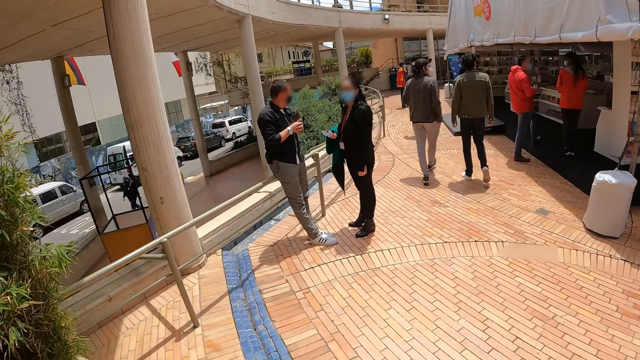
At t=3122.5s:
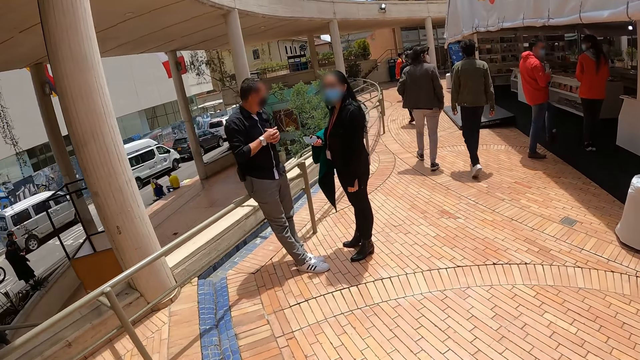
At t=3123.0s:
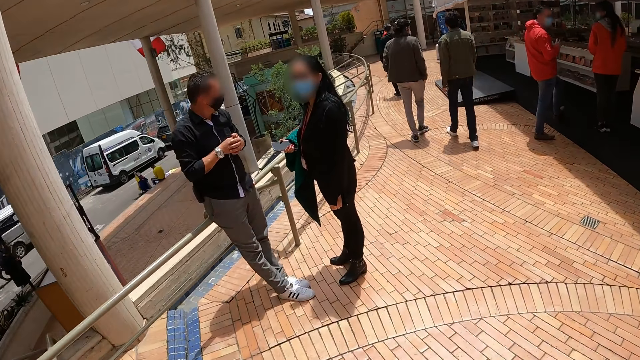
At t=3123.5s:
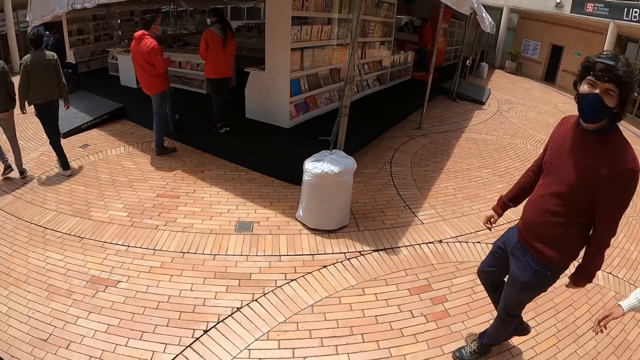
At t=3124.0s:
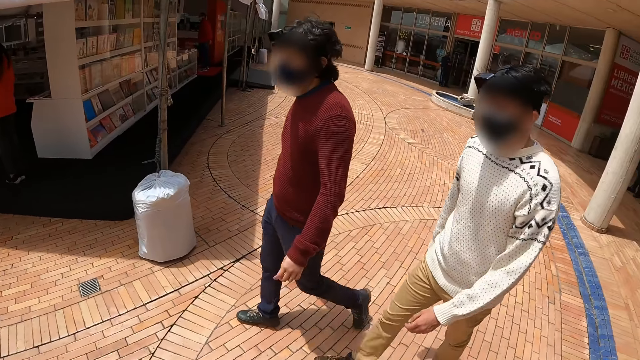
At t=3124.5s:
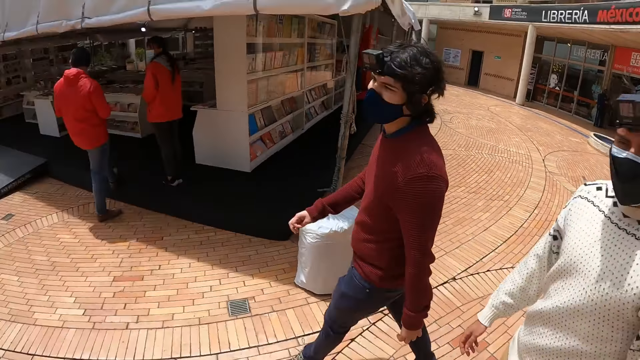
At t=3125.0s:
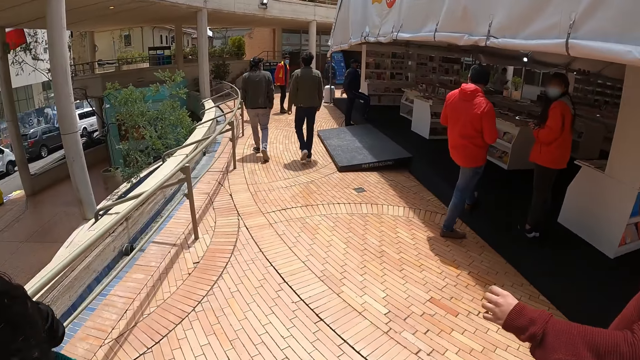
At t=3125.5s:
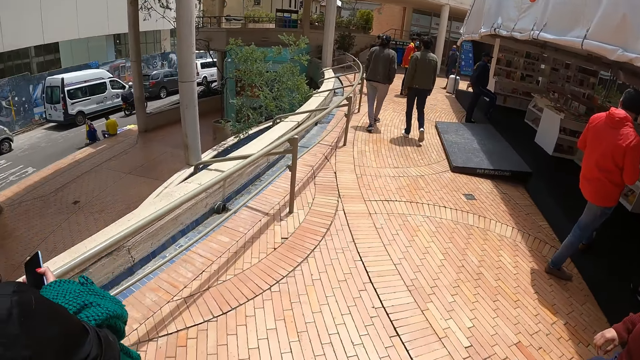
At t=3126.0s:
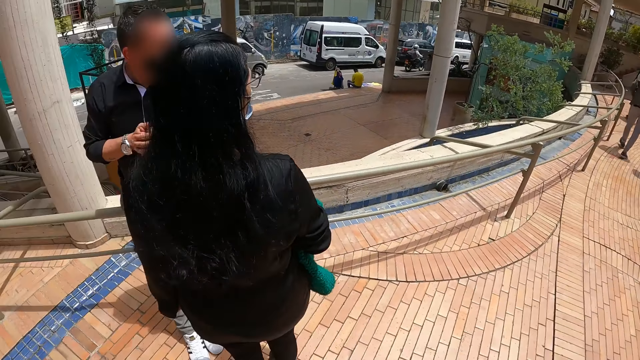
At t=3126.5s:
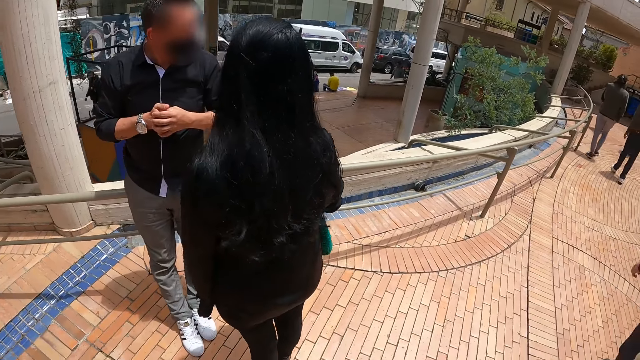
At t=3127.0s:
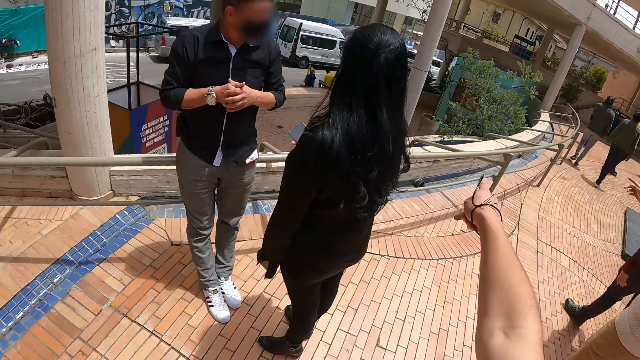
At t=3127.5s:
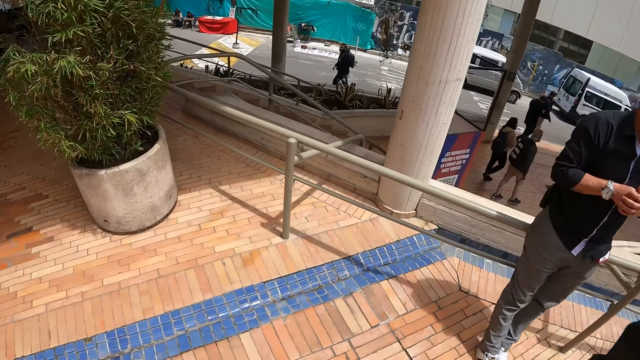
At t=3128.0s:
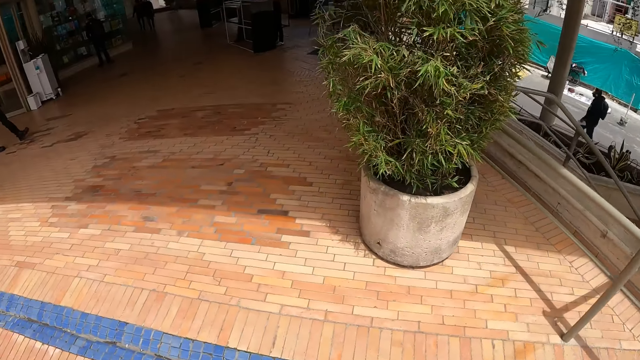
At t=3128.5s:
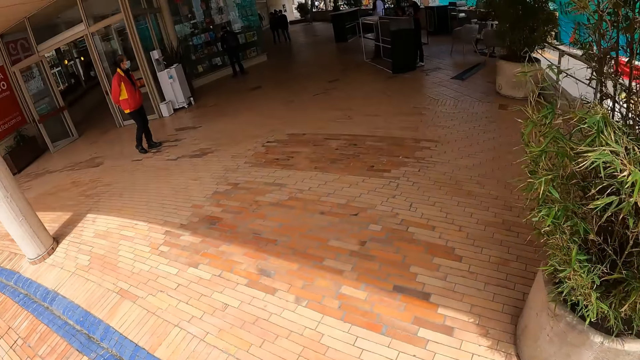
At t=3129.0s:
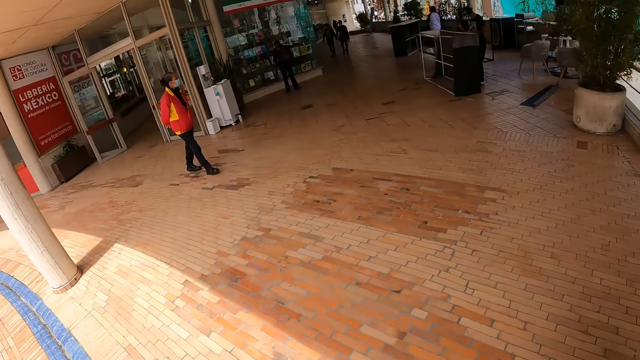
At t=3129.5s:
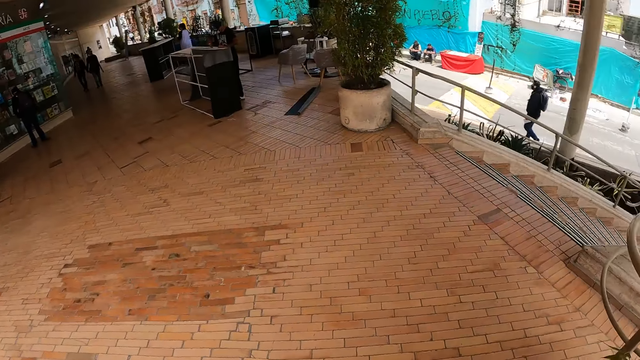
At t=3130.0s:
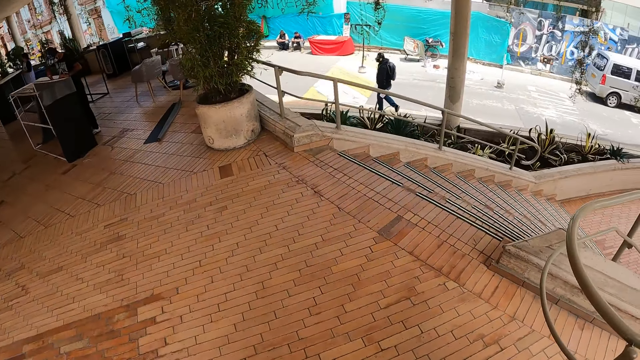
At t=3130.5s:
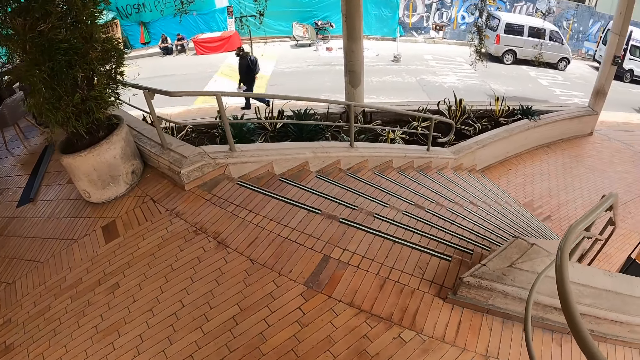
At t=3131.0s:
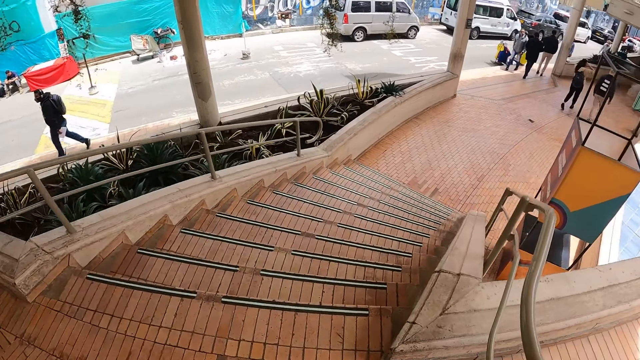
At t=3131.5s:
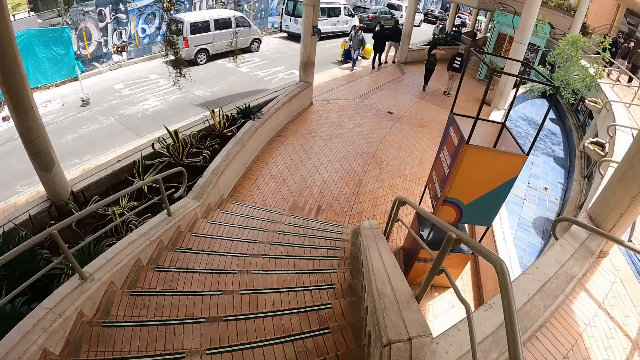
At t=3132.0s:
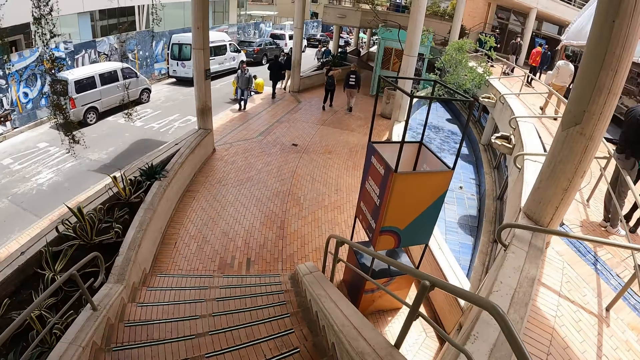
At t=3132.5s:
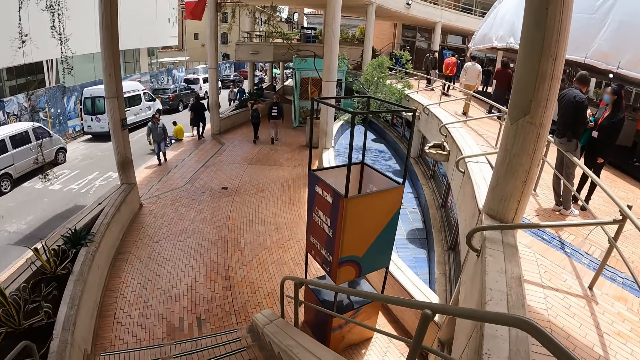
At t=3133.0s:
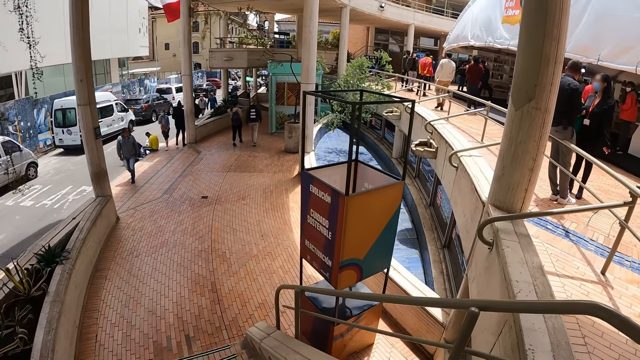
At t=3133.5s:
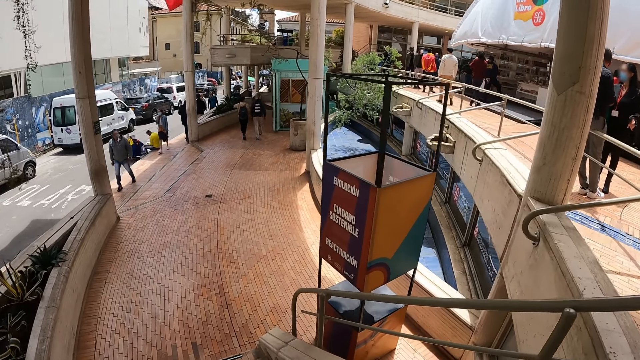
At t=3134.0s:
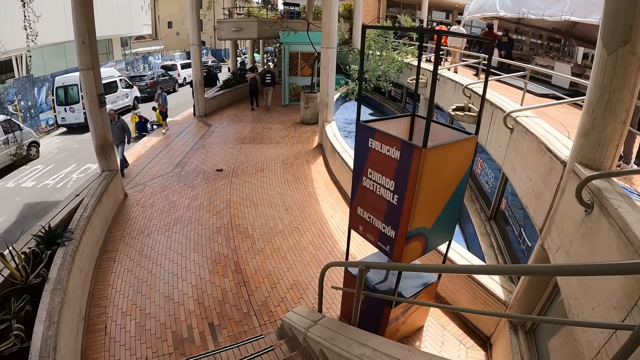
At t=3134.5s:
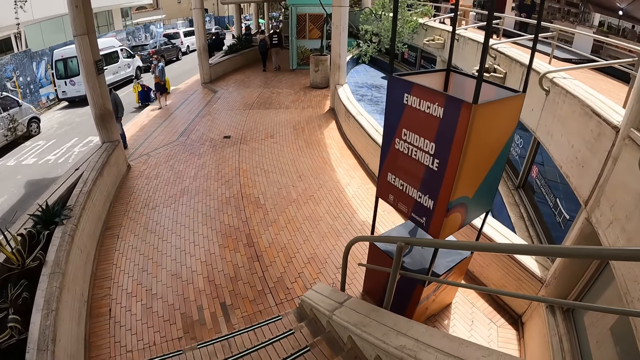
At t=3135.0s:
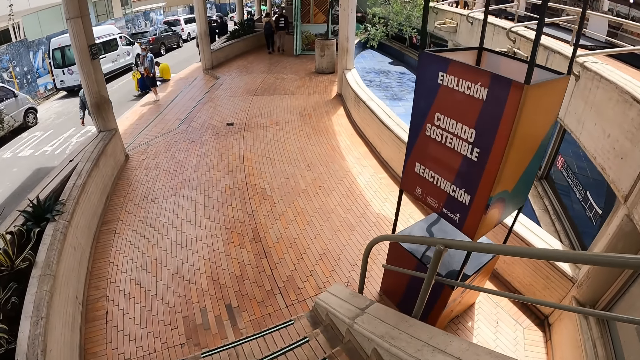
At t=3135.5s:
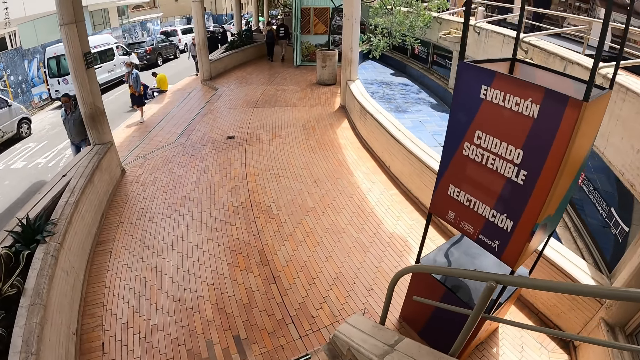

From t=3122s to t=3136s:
A man and four other men walk around the building. The camera wearer looks around. They walk.

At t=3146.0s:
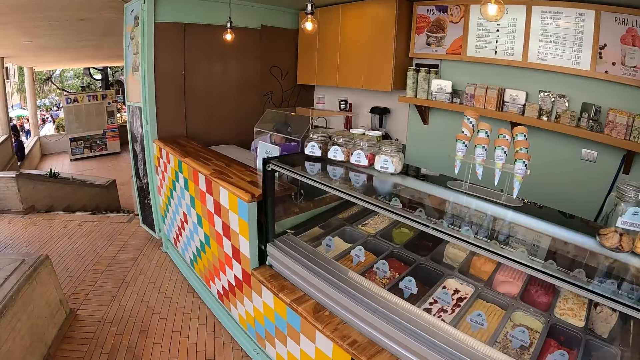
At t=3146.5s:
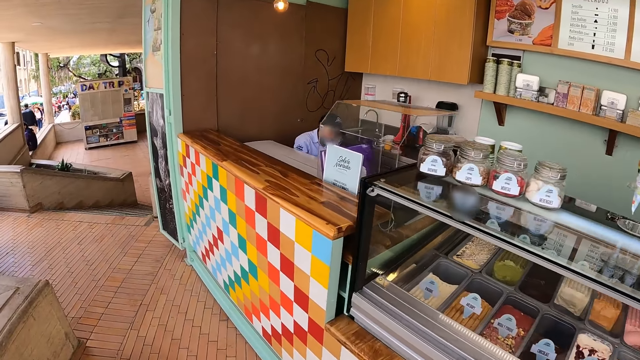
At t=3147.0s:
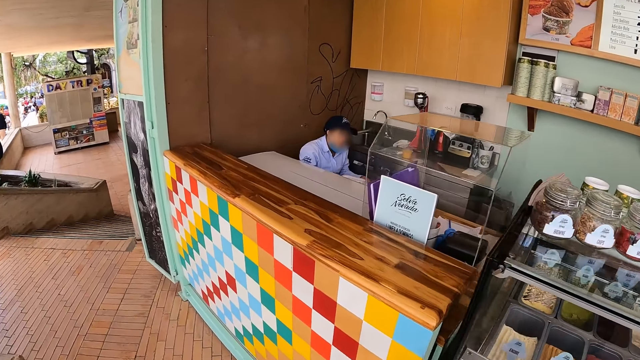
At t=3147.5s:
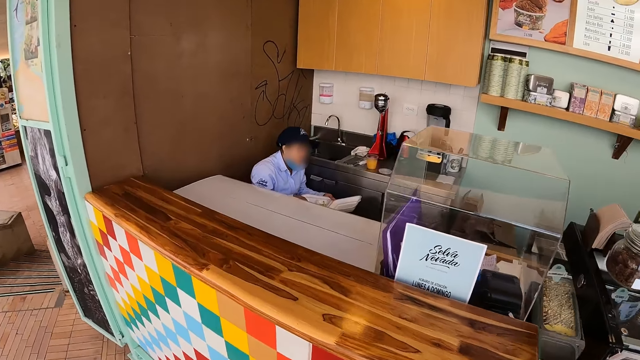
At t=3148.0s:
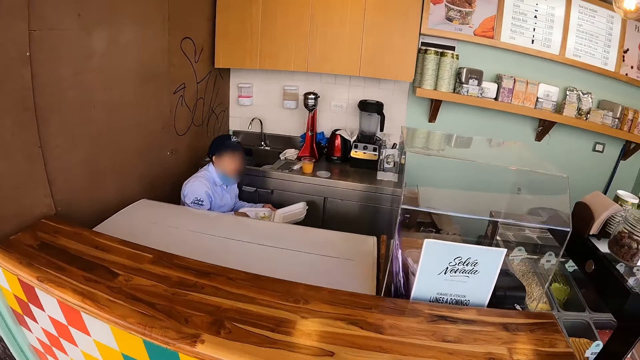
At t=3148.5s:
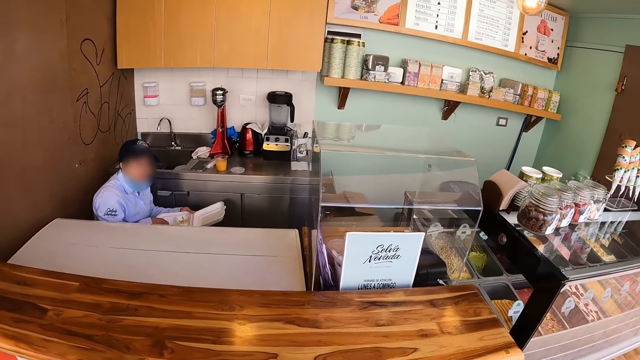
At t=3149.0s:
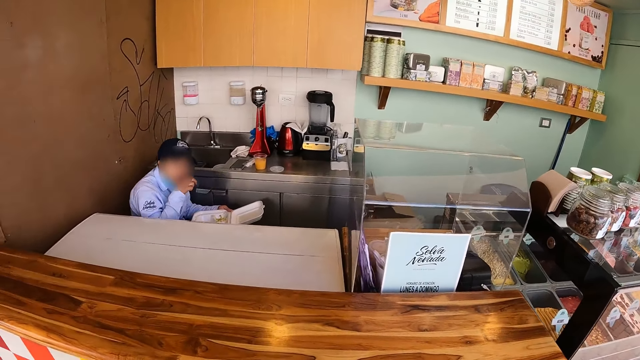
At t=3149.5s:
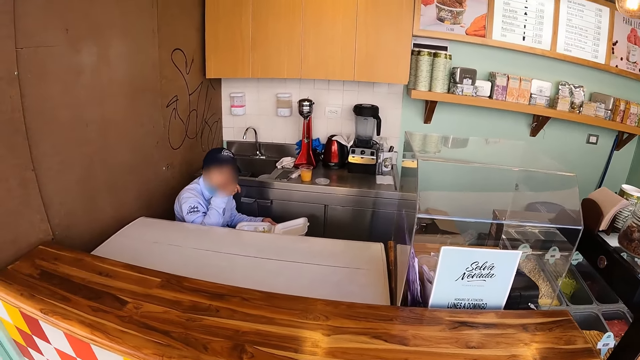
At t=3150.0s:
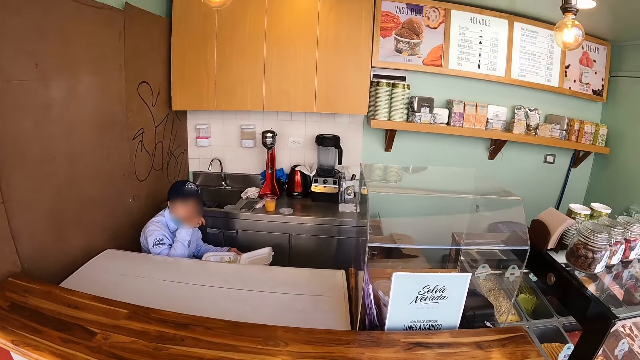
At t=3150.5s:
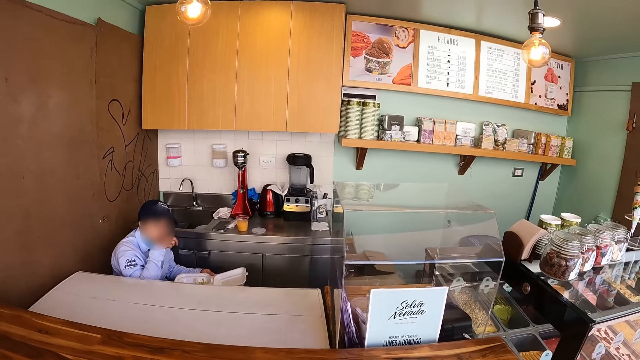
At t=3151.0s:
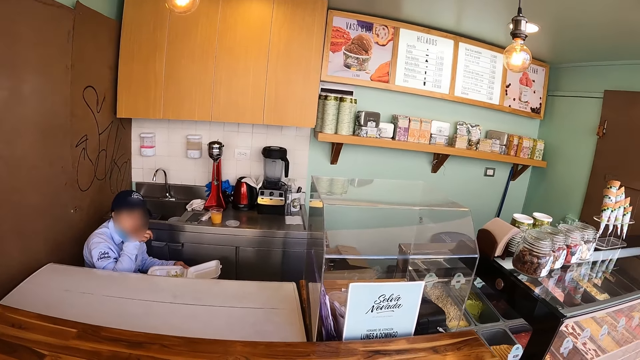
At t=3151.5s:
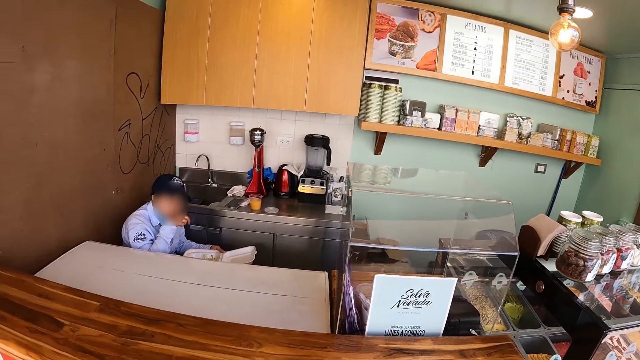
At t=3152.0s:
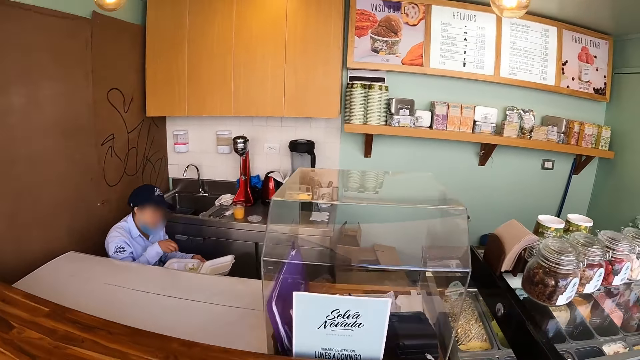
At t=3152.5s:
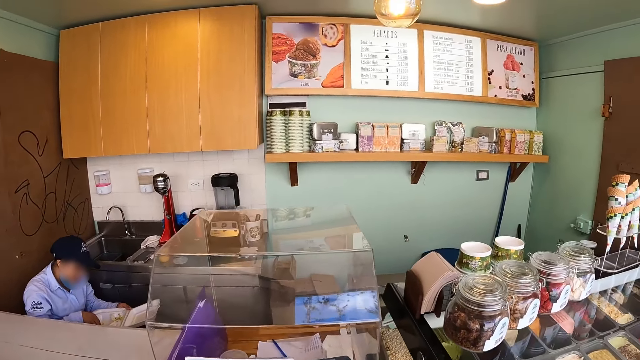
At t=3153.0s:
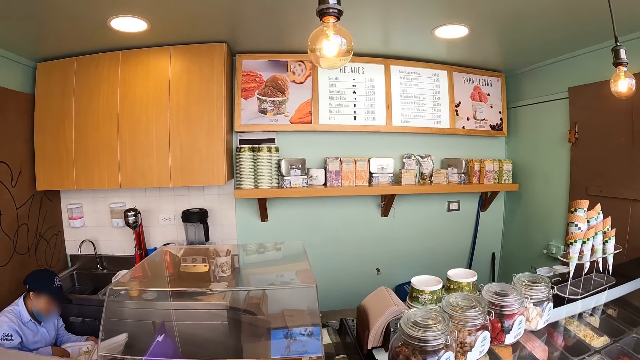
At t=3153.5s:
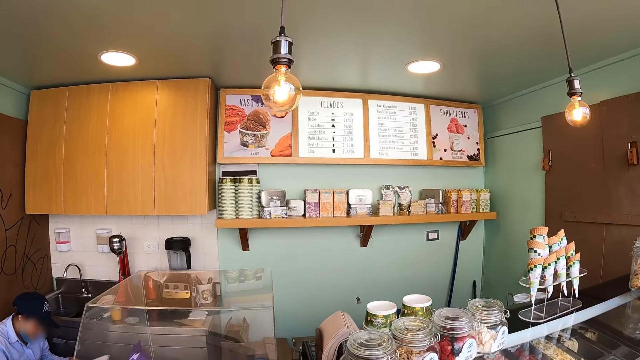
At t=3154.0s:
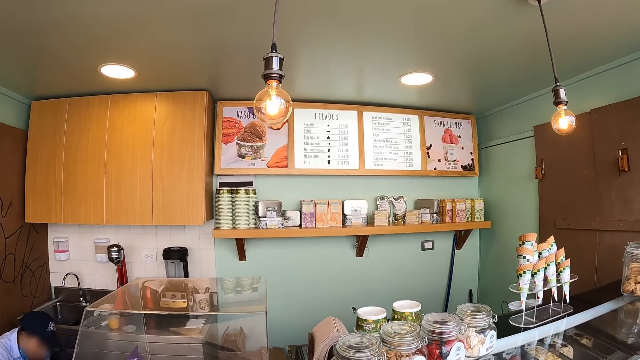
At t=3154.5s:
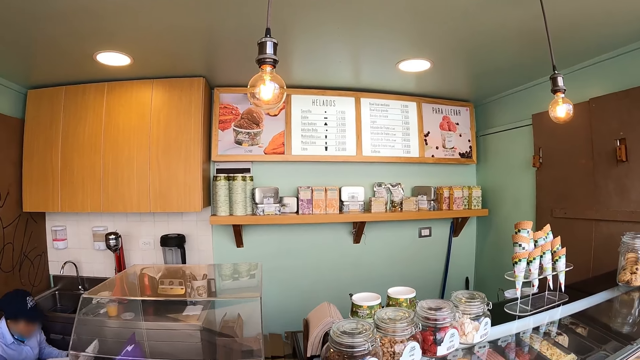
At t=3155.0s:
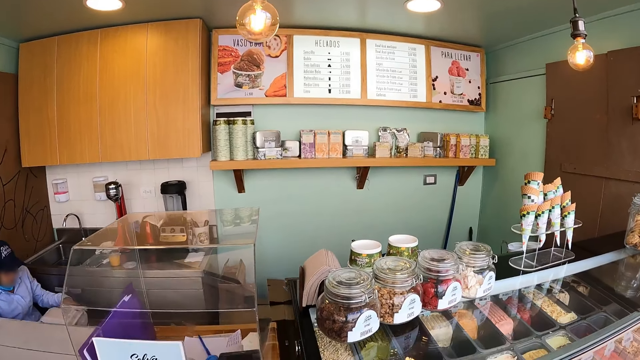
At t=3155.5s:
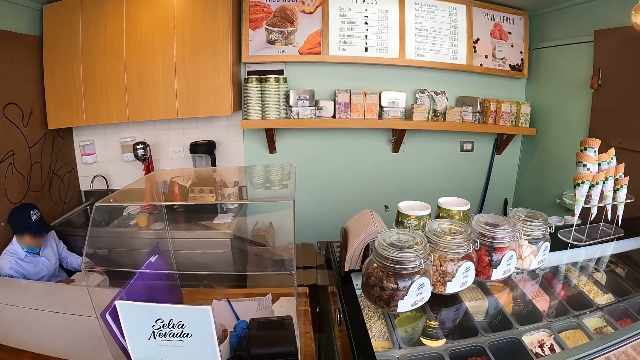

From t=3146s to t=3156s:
The camera wearer looks around. They stand.
